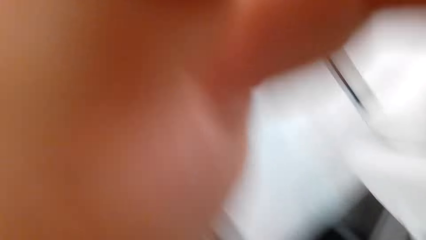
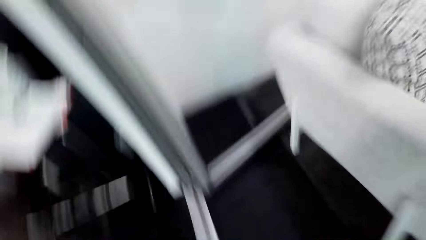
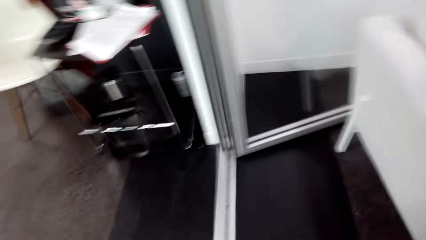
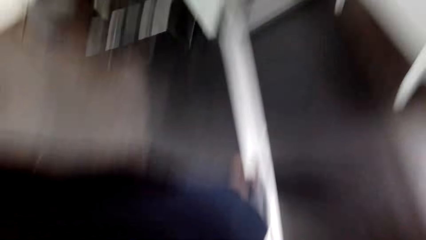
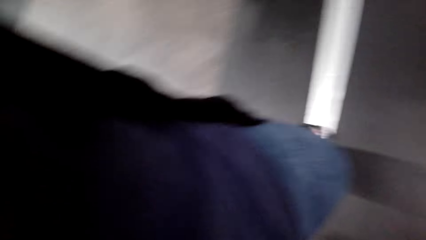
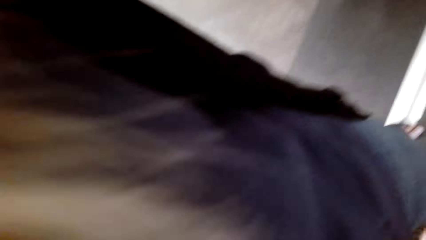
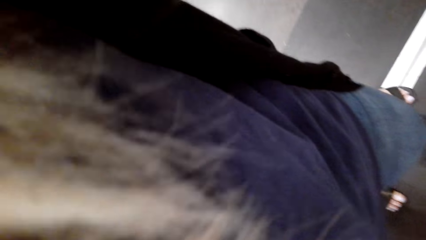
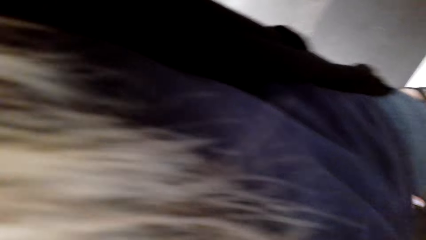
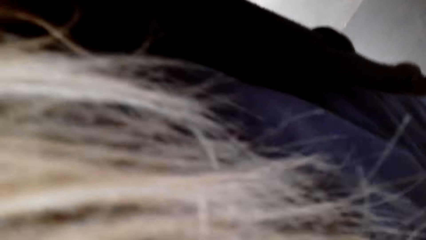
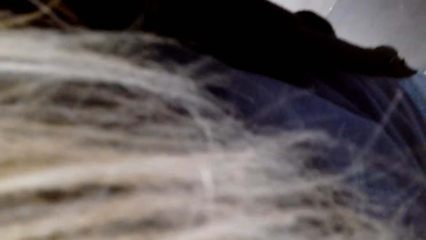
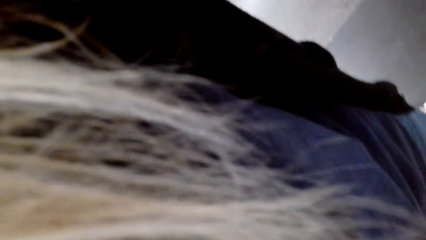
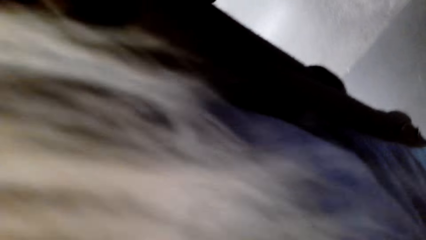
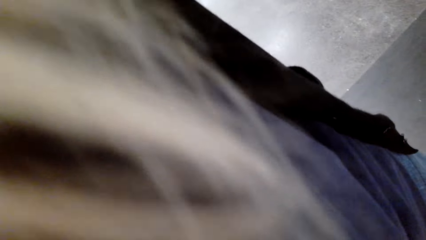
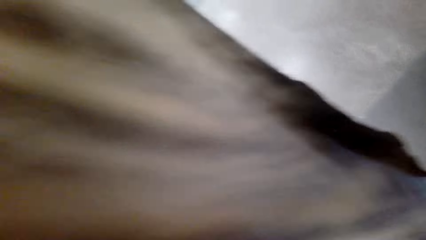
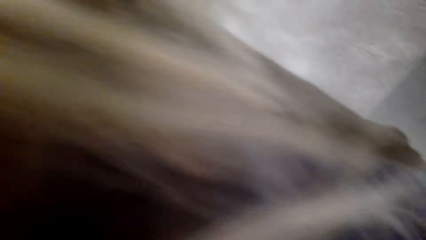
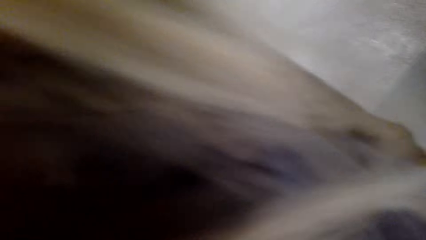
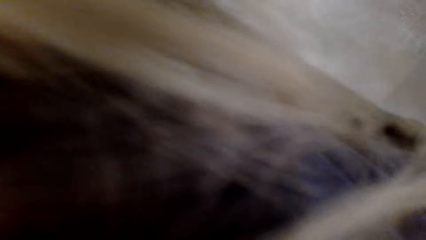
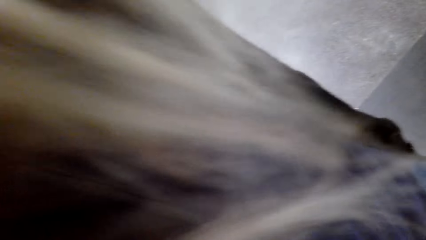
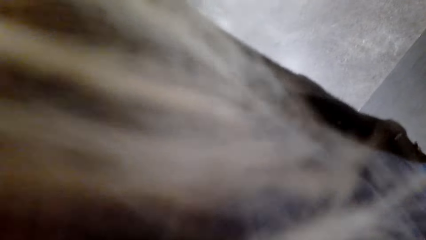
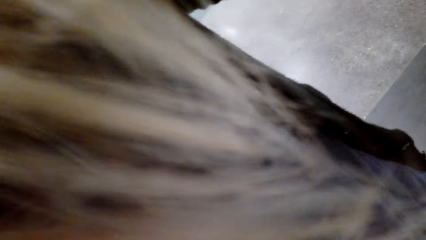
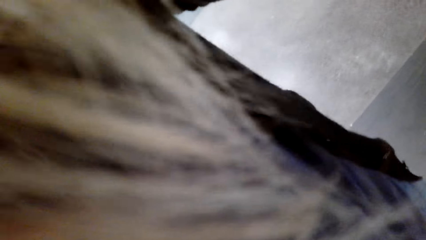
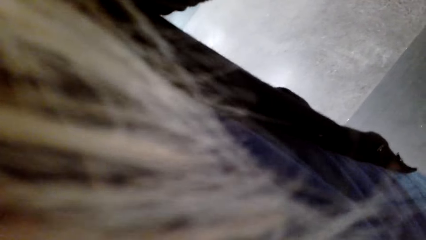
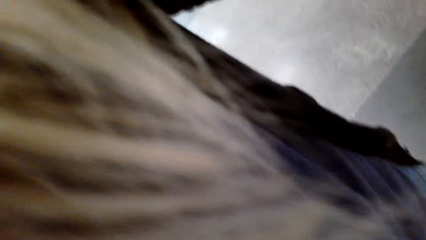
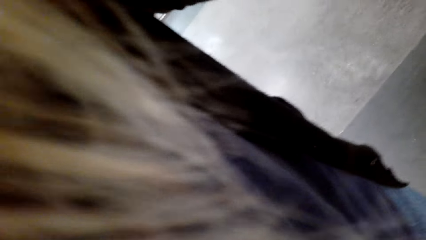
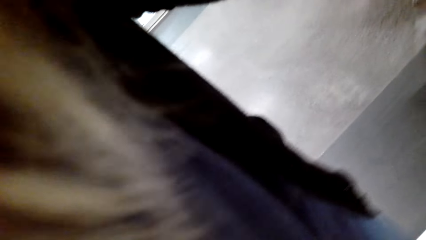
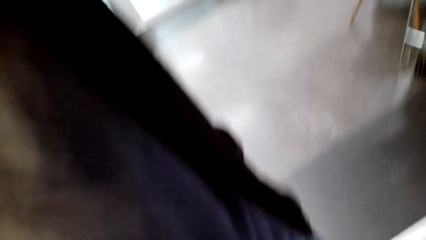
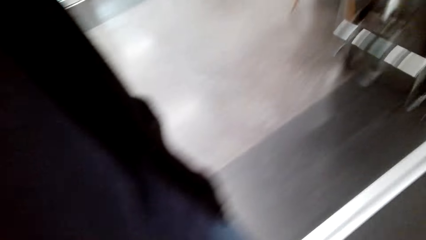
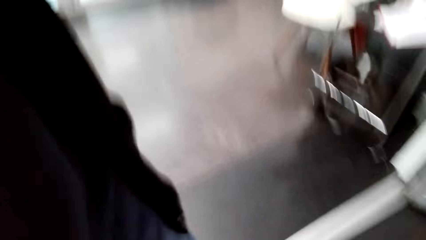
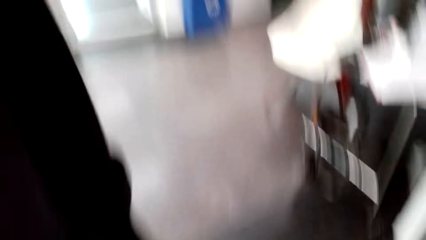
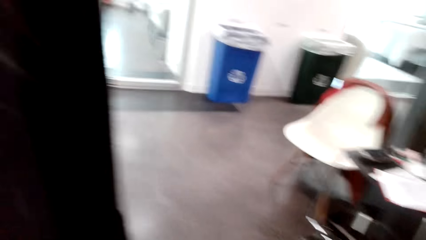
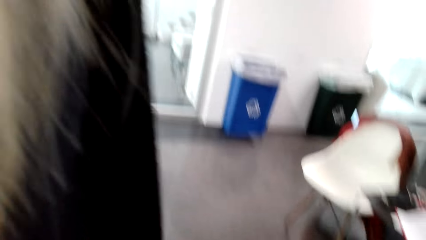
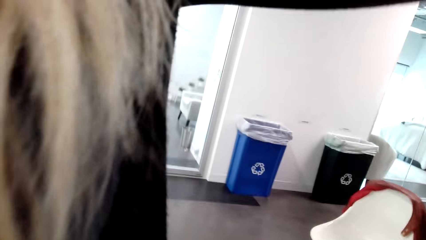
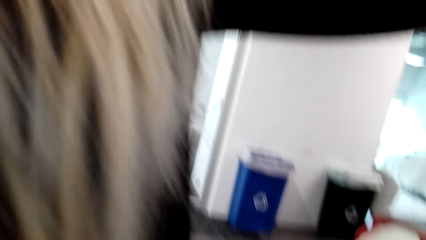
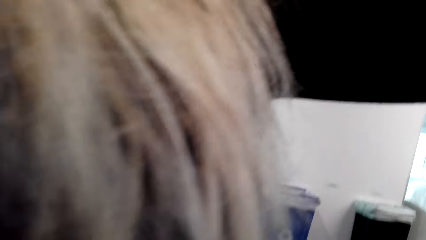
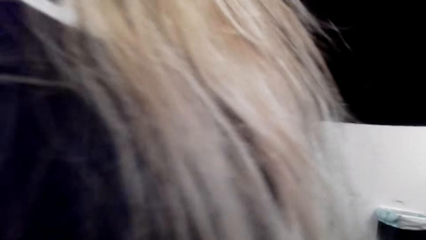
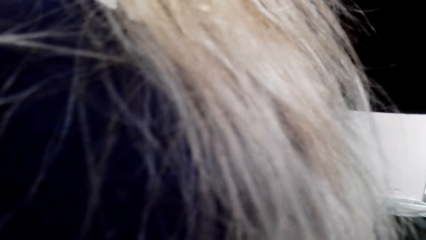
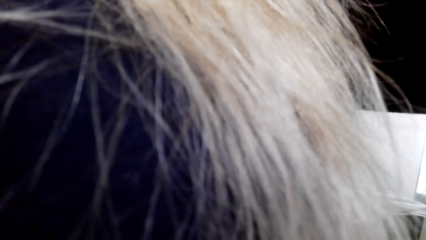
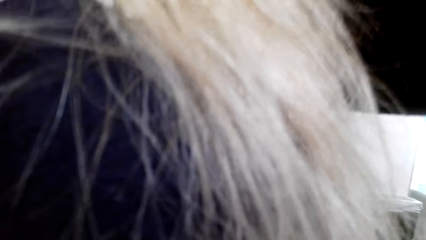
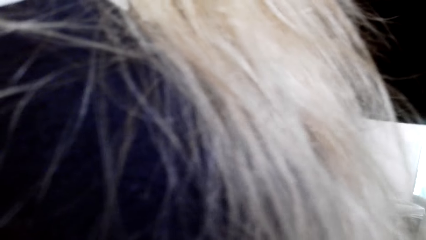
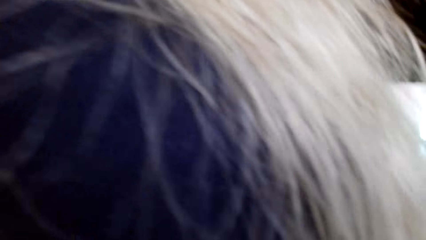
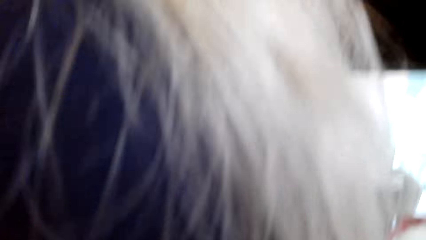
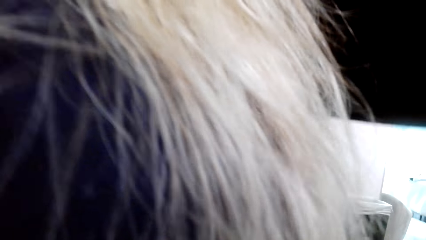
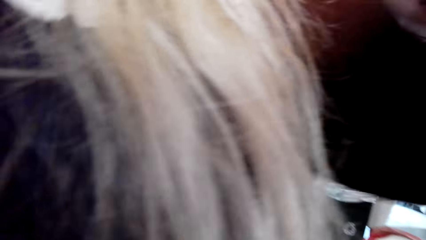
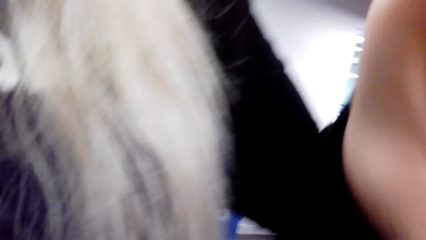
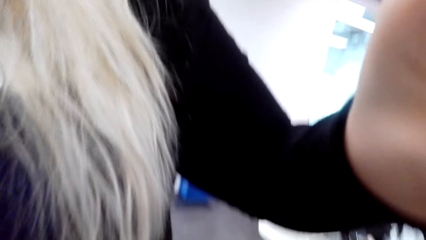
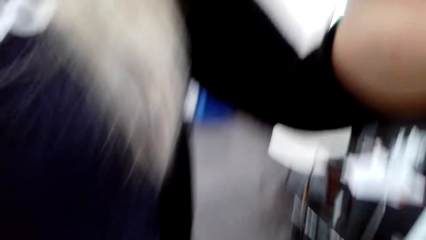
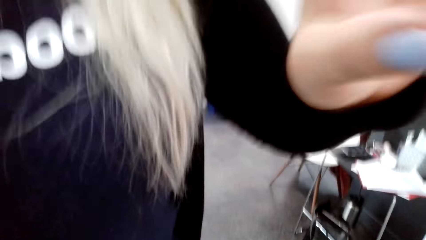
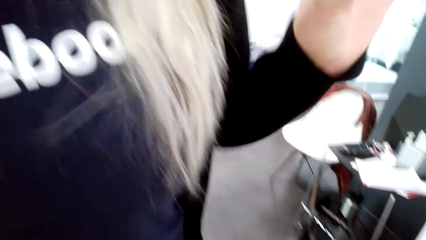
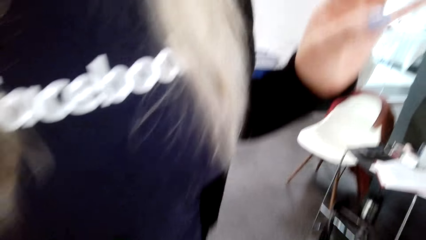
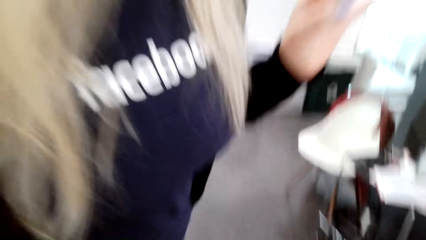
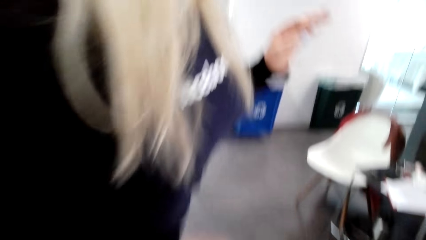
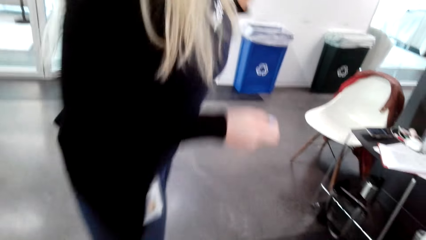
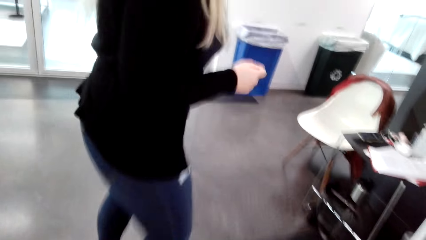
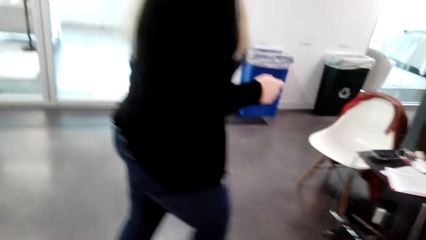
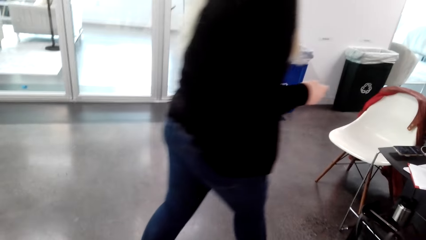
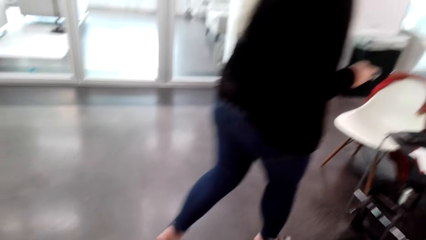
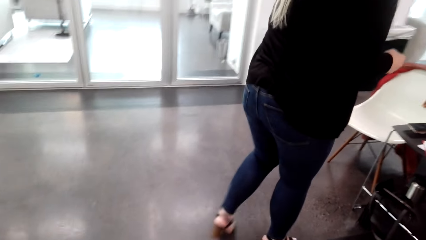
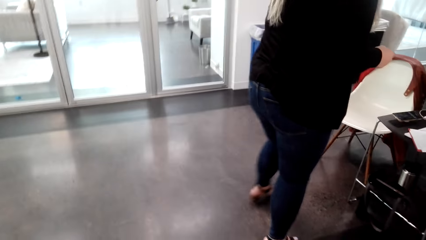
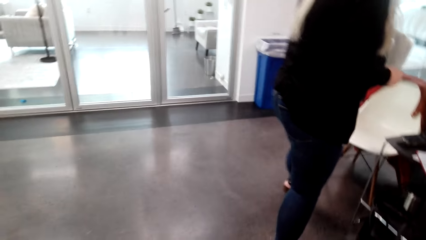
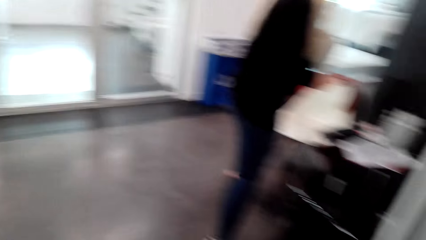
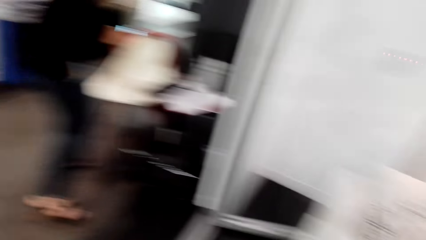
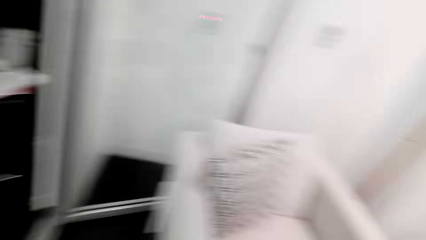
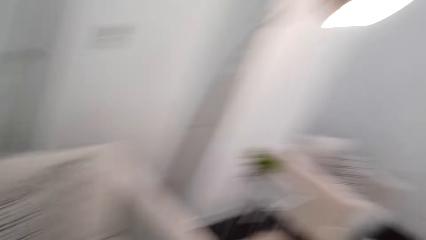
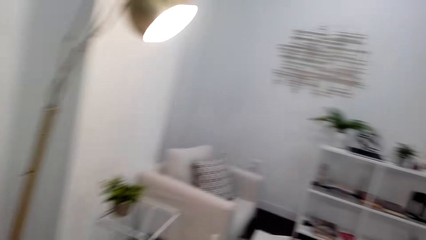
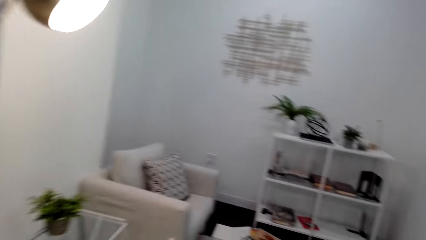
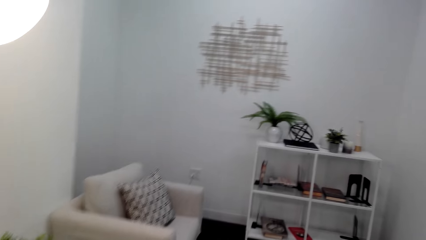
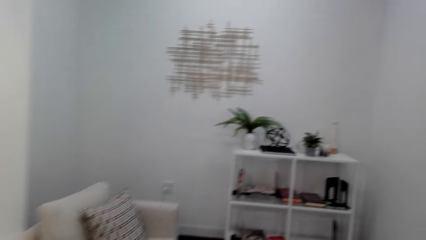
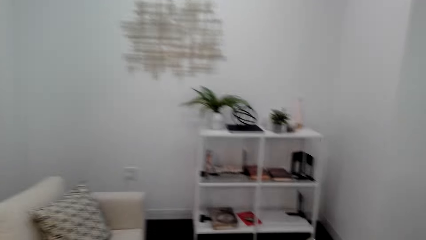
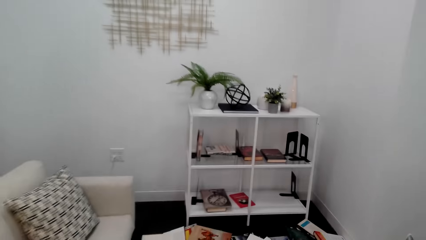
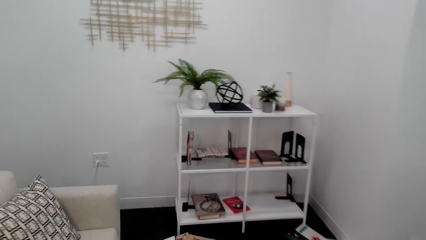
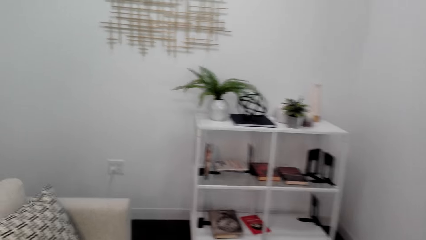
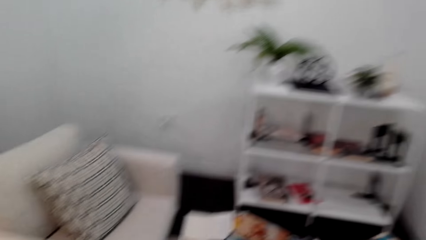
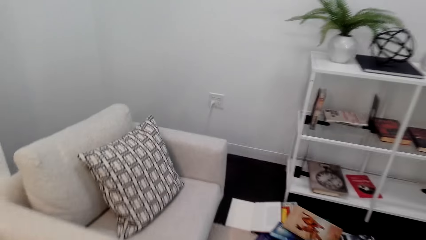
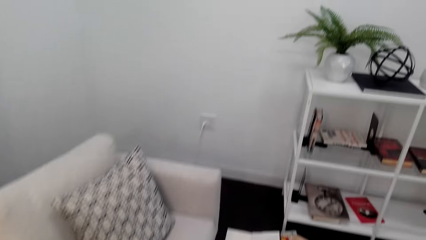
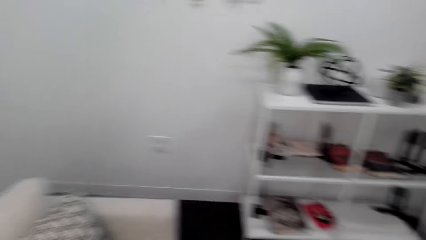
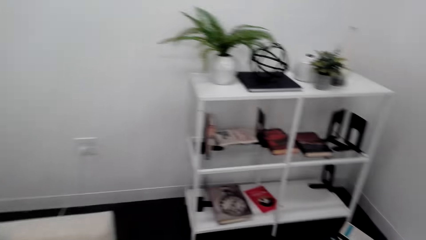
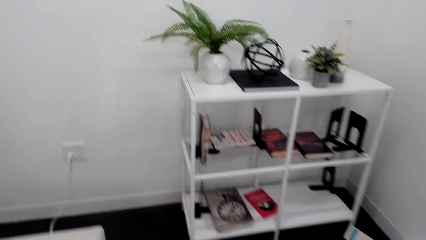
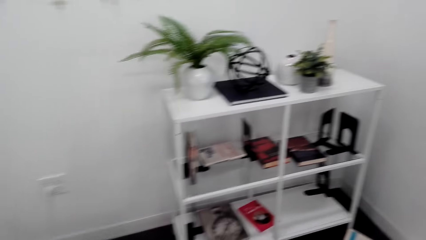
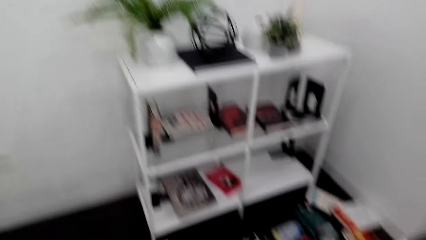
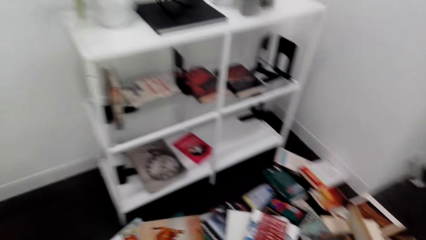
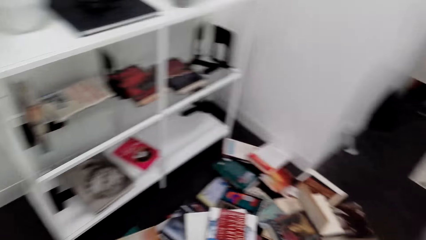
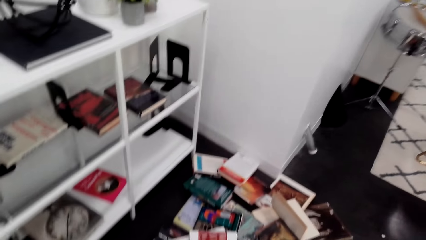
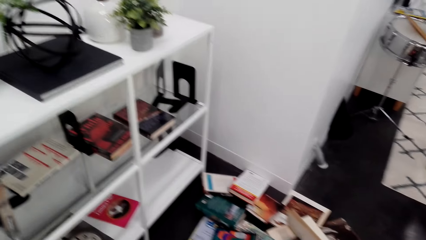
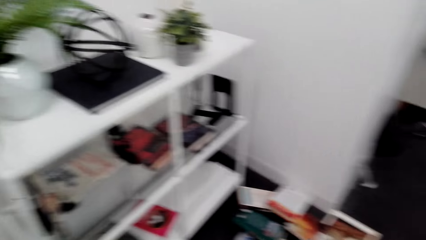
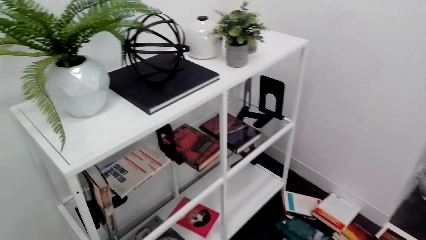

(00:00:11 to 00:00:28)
A person puts a camera on the camera wearer. The person walks around the room. The camera wearer walks around the room toward the drawer.
